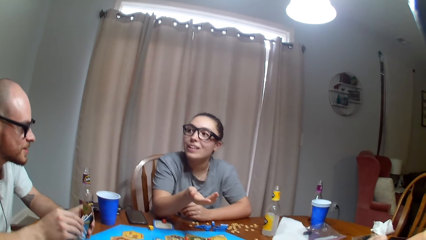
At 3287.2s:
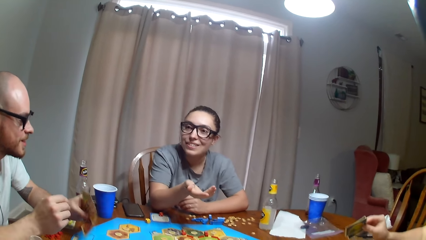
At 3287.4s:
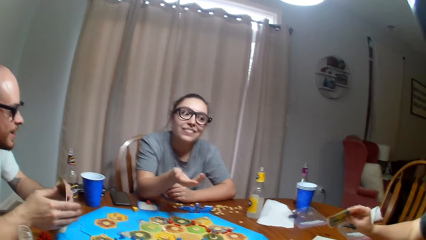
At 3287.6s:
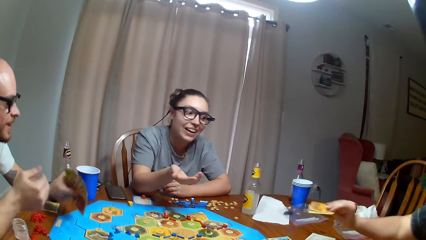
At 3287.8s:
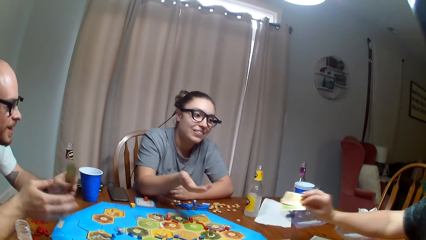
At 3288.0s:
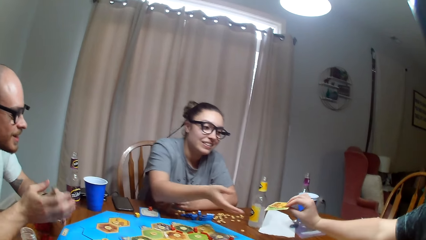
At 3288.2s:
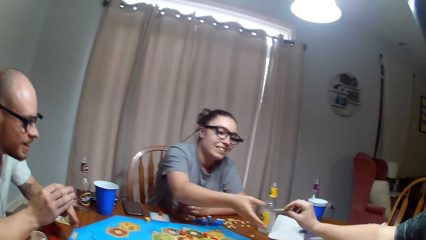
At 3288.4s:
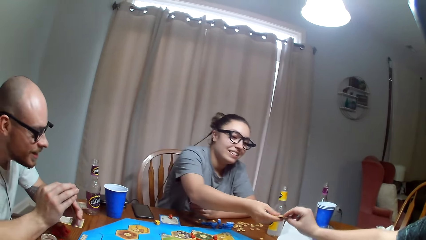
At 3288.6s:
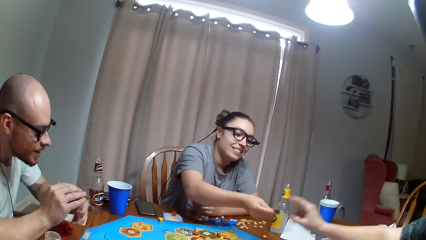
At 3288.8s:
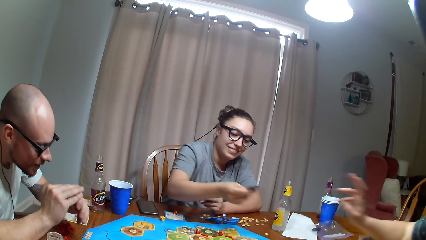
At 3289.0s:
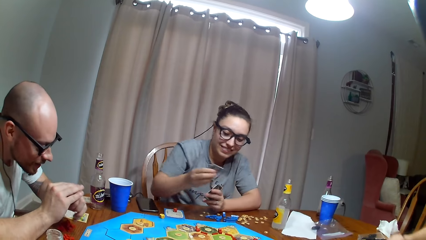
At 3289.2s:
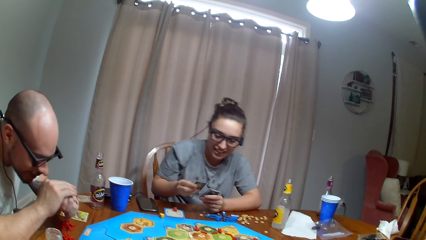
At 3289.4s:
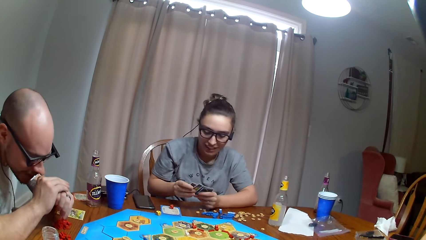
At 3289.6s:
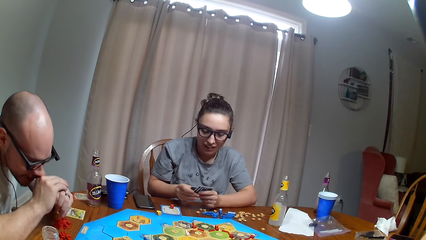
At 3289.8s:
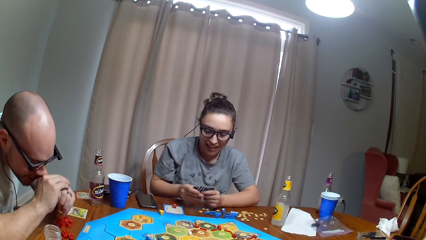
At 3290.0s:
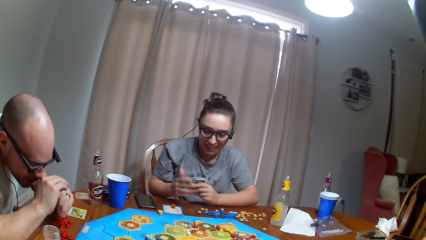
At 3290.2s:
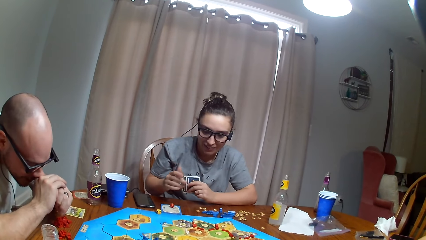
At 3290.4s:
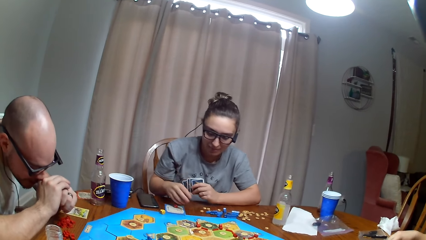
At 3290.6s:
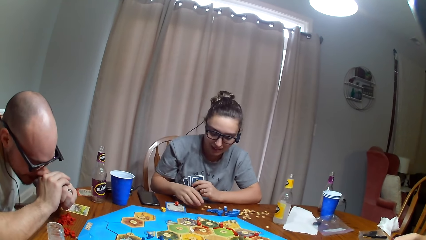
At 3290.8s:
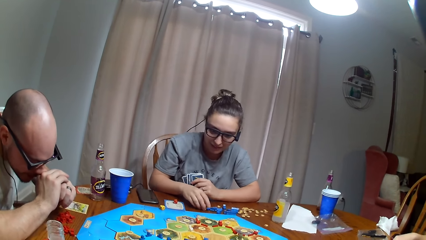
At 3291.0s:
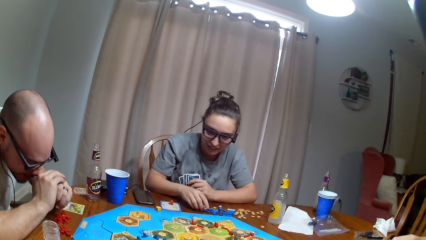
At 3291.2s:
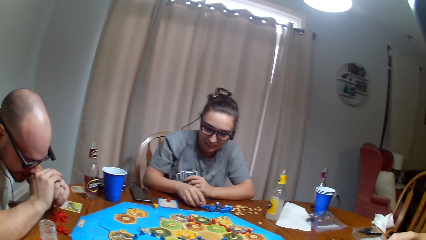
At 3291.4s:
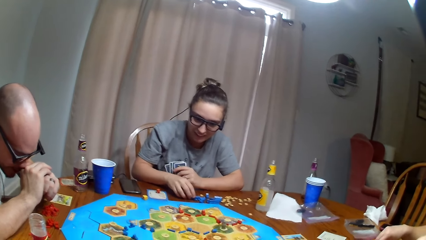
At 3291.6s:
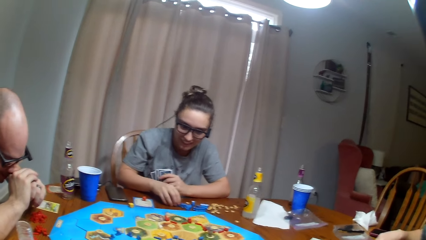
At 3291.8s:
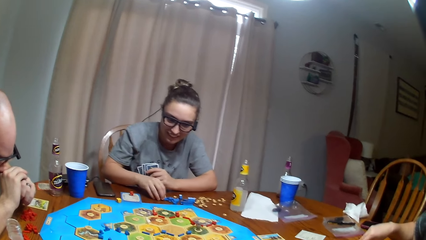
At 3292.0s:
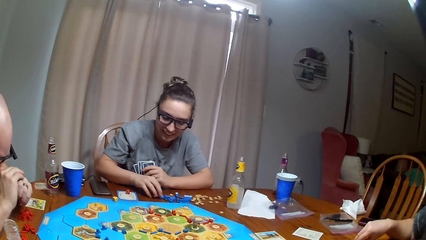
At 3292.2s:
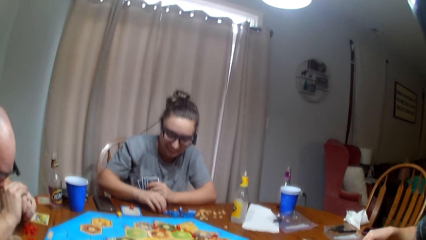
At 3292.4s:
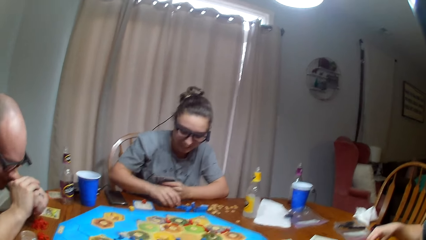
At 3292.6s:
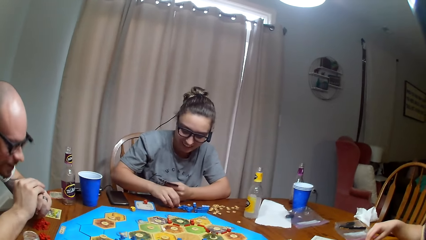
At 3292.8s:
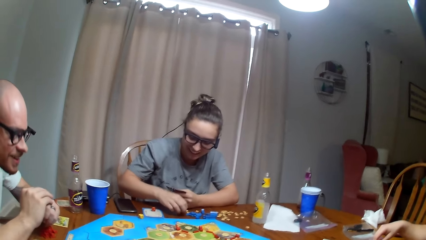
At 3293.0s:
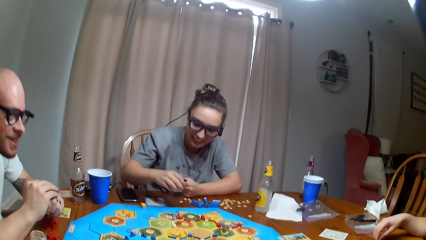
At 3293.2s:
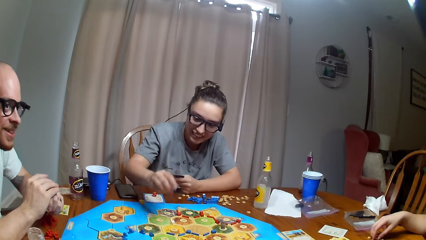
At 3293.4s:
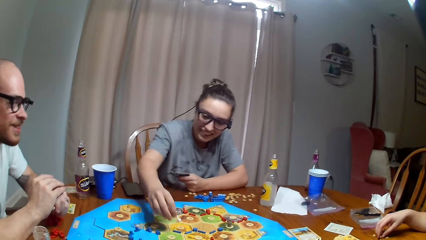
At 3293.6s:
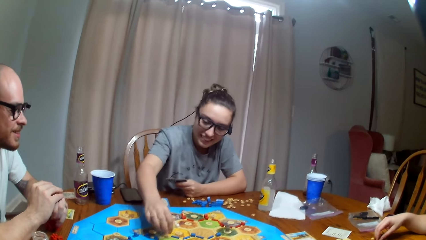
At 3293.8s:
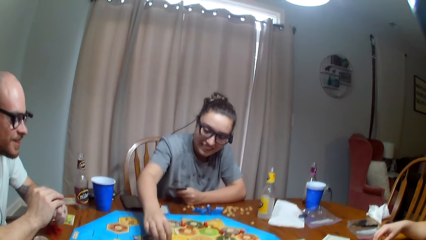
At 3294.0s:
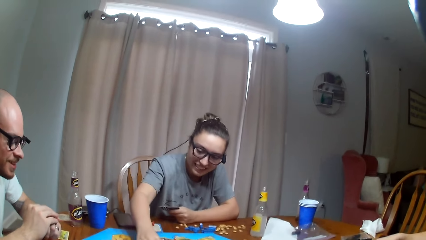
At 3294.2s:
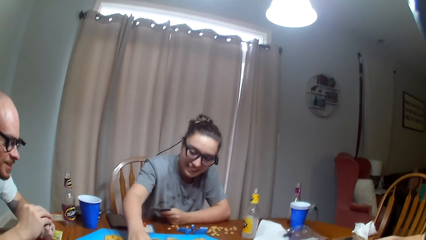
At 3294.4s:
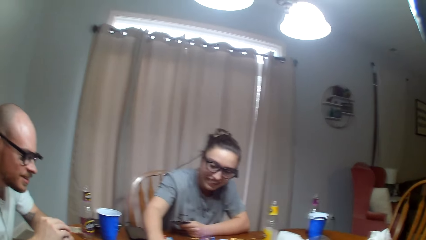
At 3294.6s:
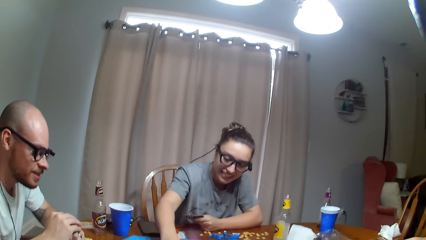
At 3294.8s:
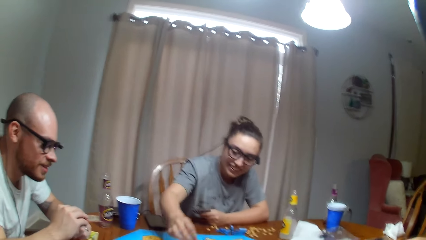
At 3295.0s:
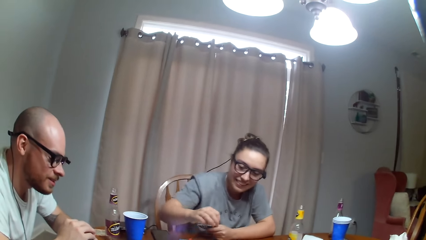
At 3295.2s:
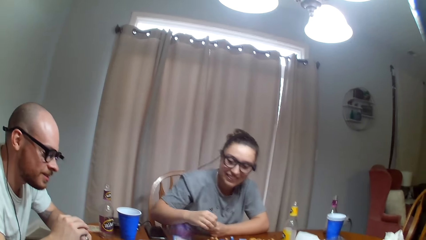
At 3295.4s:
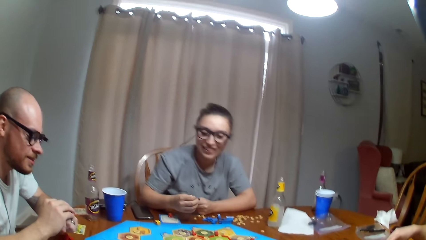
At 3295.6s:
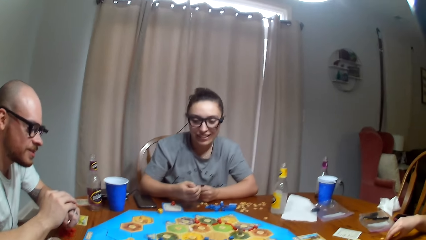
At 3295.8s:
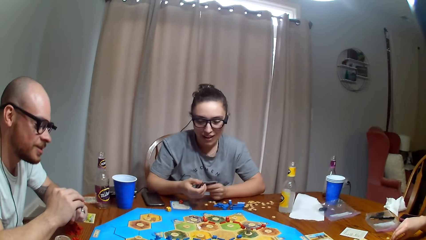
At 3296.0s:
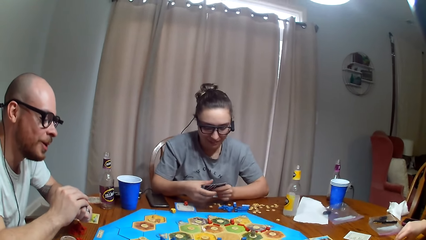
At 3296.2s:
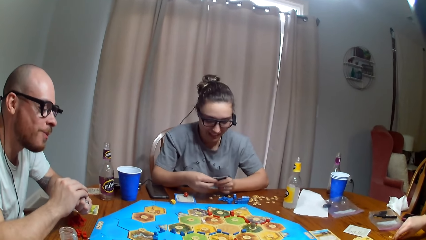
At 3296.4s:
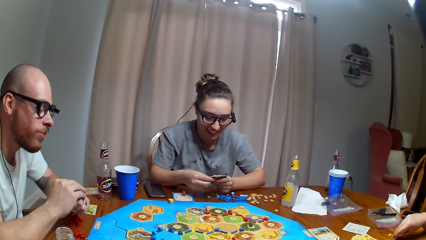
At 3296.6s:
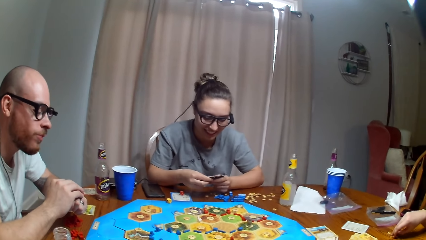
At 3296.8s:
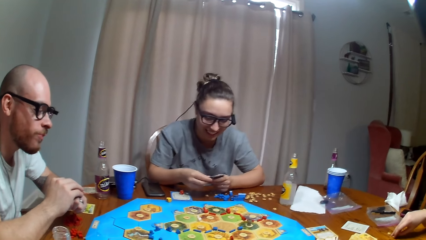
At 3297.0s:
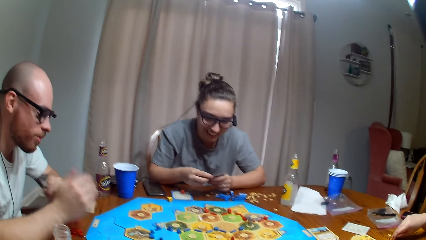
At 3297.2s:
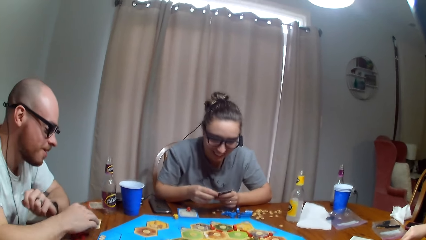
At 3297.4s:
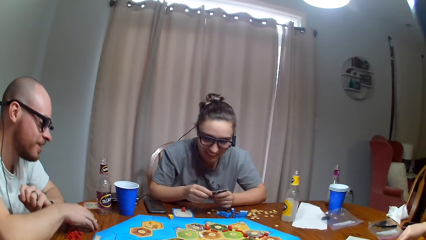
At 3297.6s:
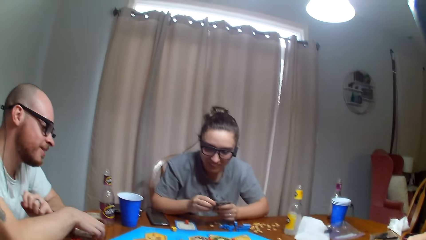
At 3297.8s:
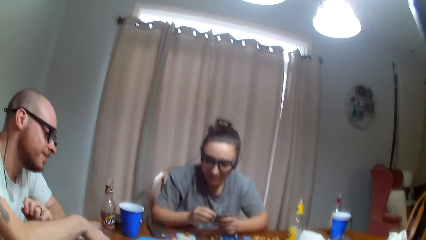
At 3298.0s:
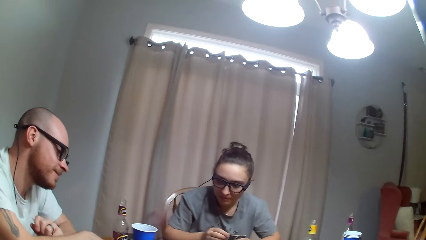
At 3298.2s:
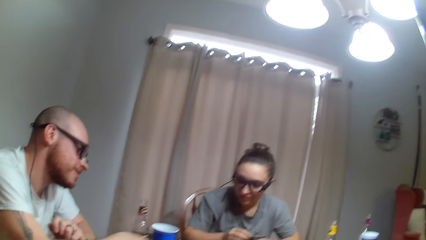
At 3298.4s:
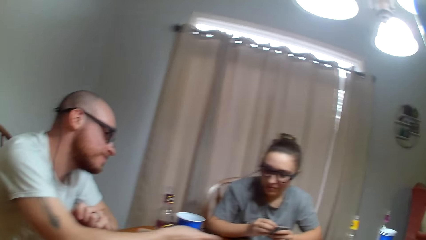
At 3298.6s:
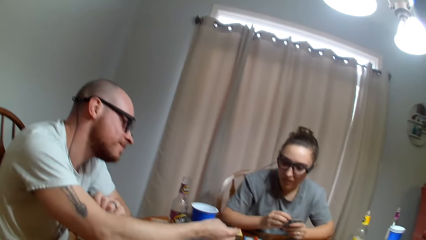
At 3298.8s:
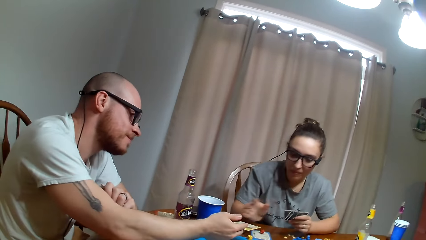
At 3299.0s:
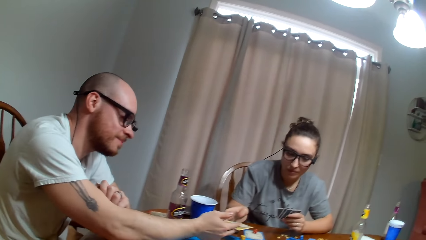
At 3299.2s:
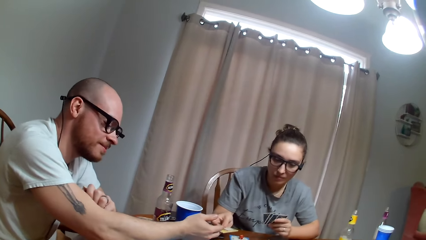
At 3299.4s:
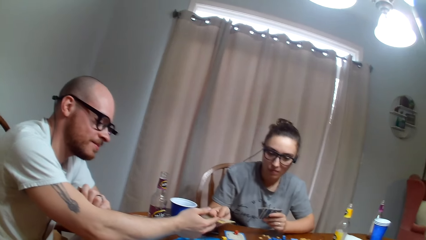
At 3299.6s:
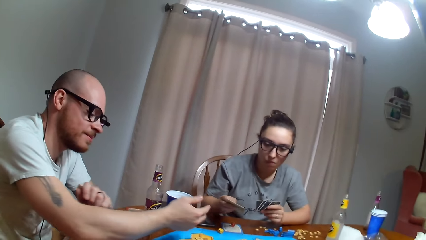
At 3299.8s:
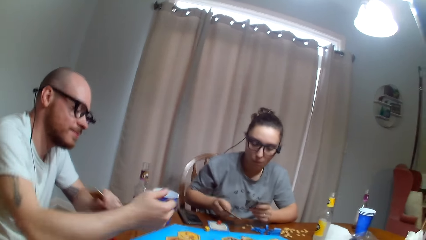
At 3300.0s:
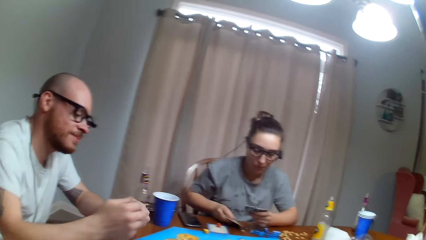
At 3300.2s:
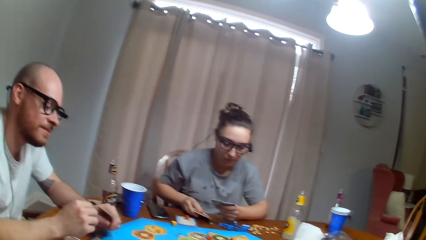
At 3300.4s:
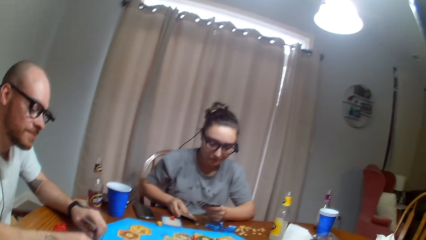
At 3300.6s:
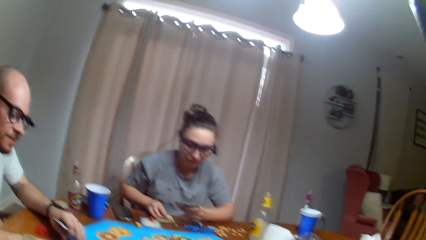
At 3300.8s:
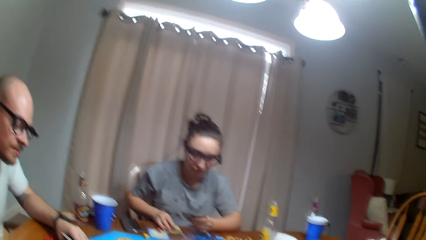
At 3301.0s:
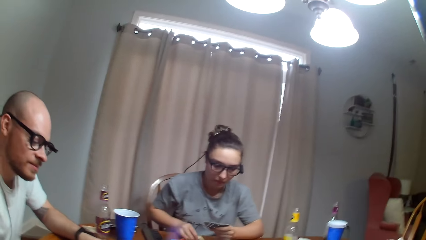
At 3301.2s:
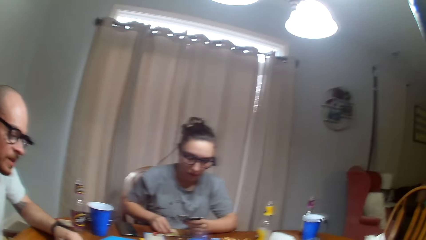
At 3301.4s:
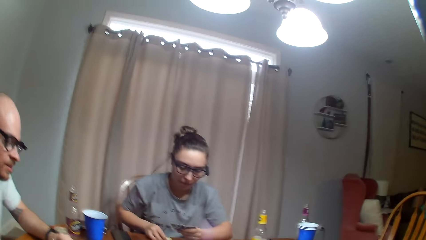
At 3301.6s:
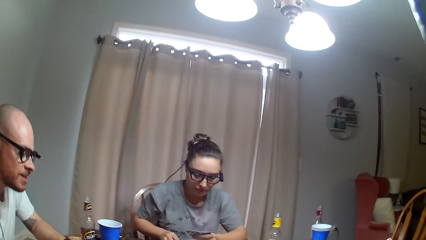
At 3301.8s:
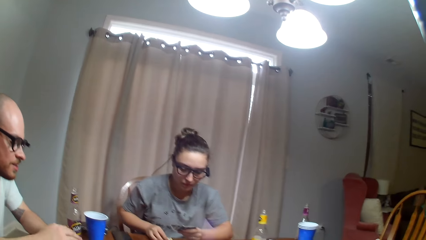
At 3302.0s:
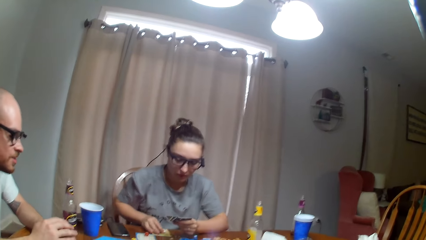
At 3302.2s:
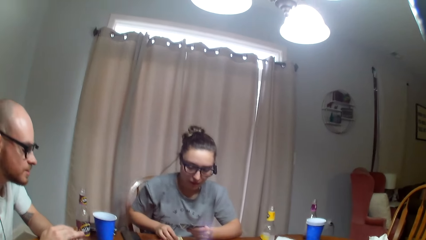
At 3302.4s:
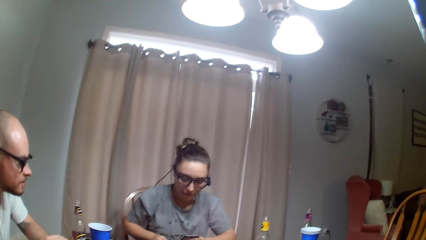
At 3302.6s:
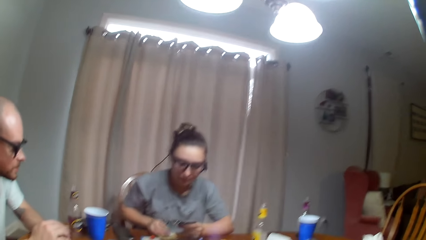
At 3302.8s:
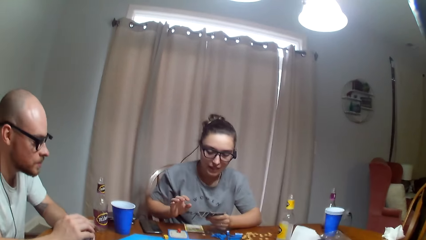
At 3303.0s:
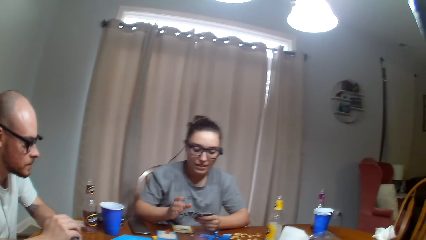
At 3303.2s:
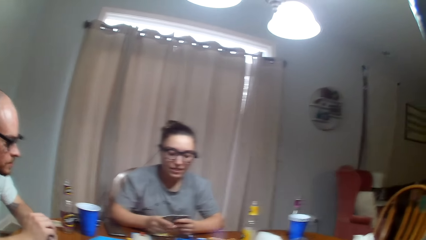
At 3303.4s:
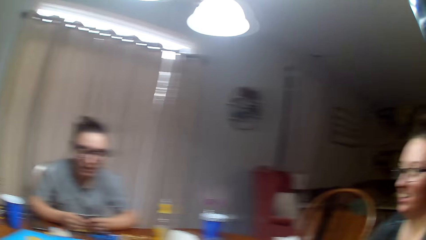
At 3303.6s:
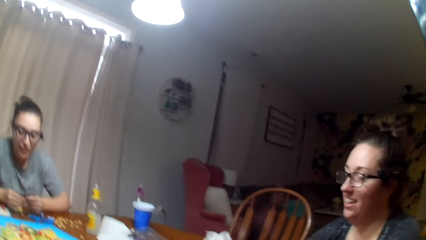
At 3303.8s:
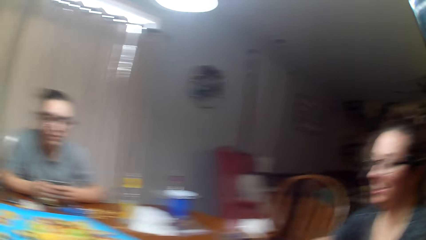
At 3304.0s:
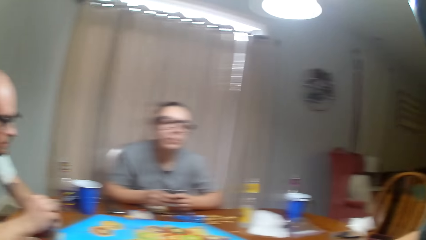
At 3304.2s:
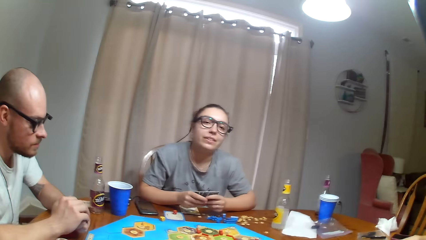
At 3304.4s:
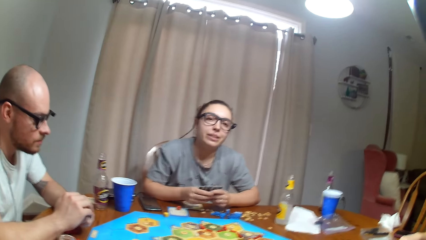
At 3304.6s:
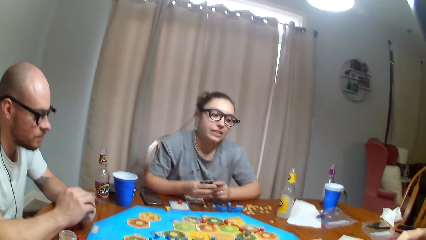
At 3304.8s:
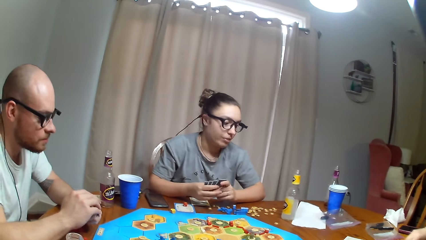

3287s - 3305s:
A woman dialogues with a man. Another woman gives the first woman the card. The first woman takes the card from the other woman. The man laughs. The first woman plays the tabletop board game. The man holds the face. The first woman moves the token. The man gives the first woman the card. The camera wearer dialogues to the first woman.
